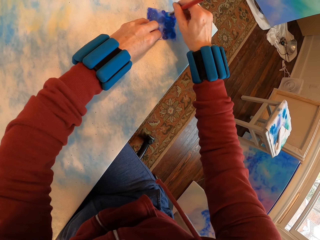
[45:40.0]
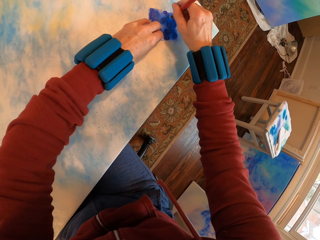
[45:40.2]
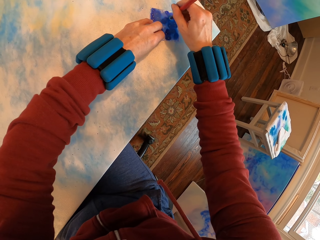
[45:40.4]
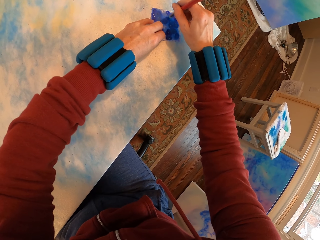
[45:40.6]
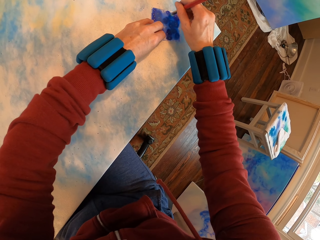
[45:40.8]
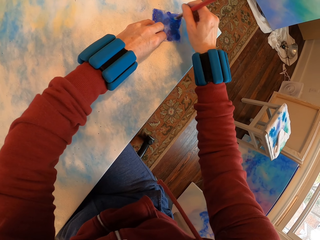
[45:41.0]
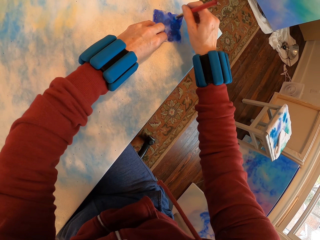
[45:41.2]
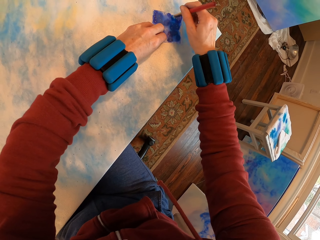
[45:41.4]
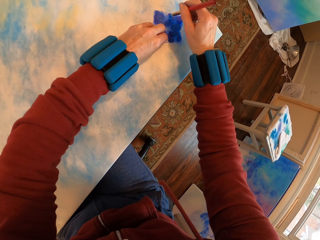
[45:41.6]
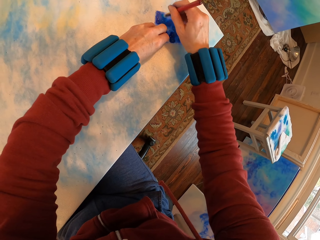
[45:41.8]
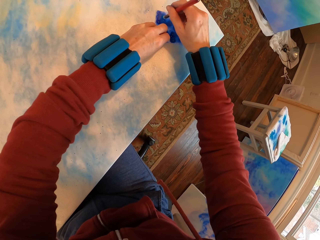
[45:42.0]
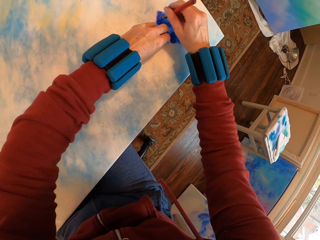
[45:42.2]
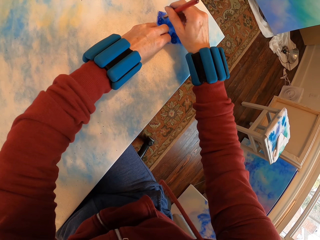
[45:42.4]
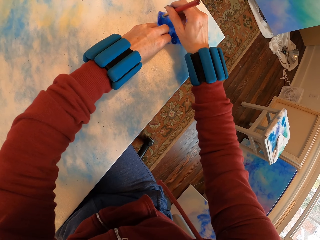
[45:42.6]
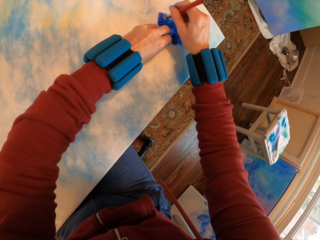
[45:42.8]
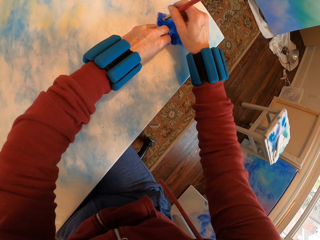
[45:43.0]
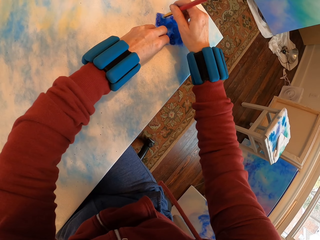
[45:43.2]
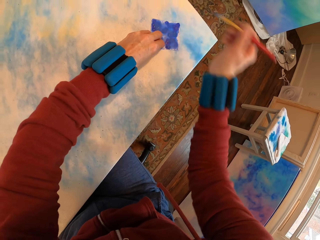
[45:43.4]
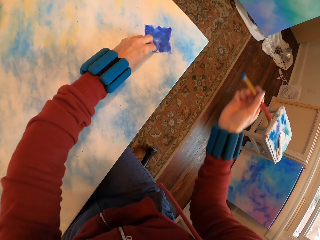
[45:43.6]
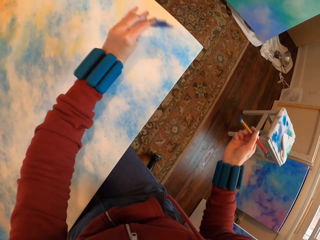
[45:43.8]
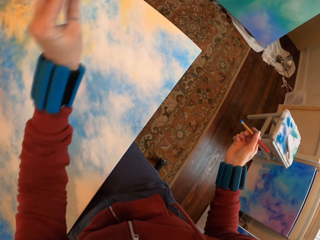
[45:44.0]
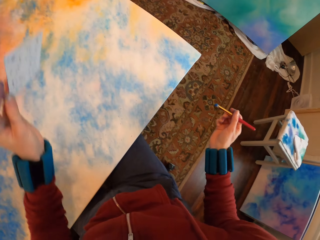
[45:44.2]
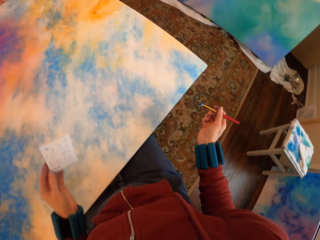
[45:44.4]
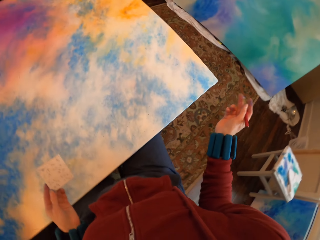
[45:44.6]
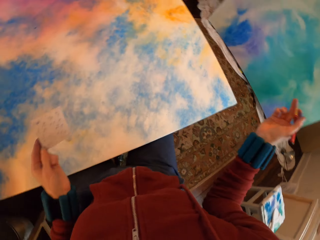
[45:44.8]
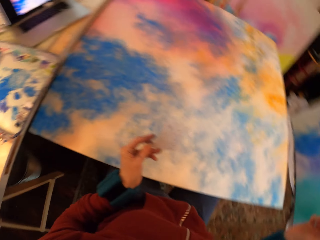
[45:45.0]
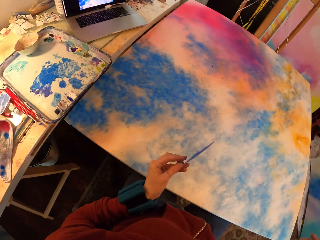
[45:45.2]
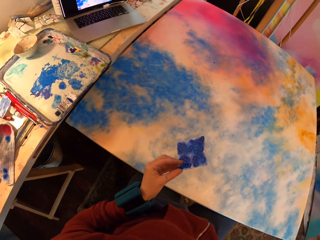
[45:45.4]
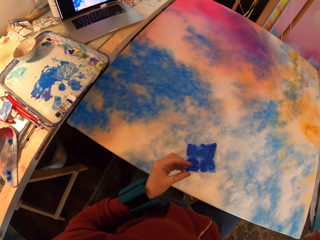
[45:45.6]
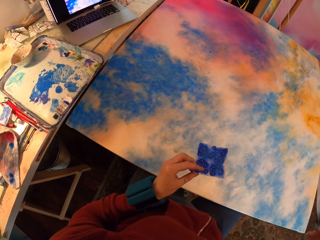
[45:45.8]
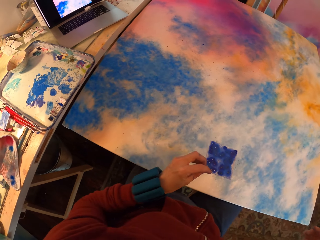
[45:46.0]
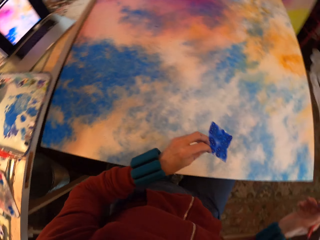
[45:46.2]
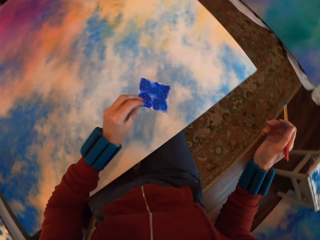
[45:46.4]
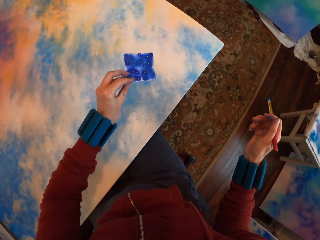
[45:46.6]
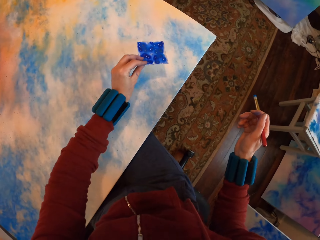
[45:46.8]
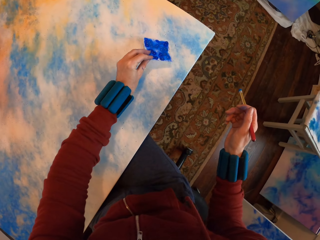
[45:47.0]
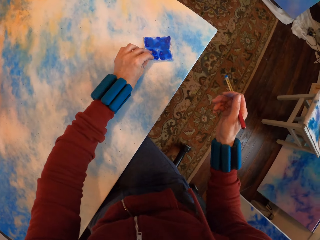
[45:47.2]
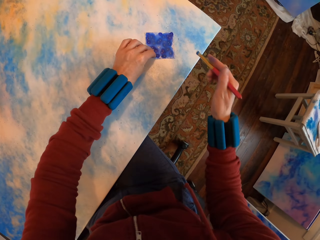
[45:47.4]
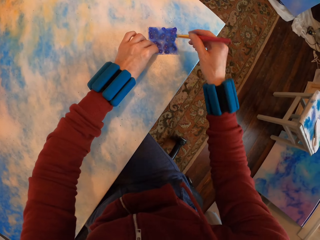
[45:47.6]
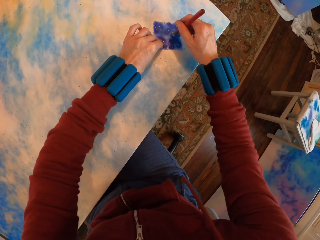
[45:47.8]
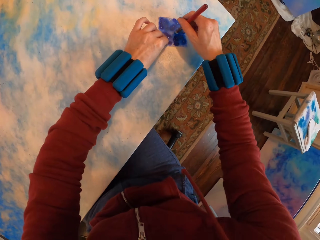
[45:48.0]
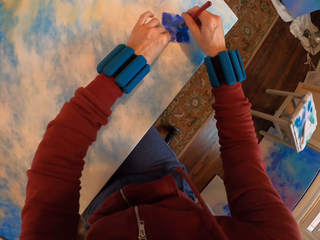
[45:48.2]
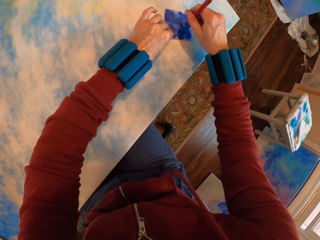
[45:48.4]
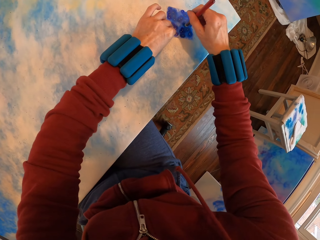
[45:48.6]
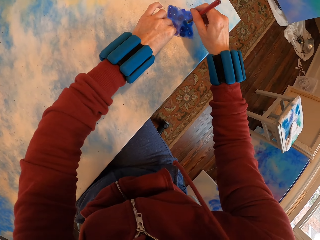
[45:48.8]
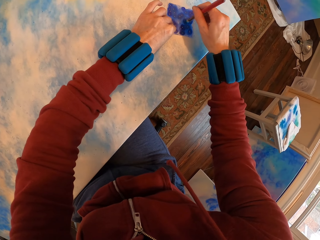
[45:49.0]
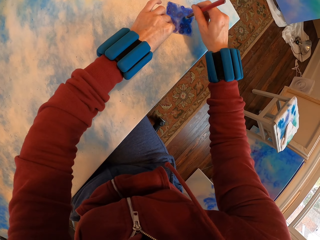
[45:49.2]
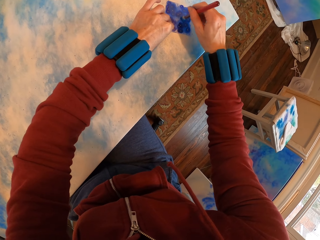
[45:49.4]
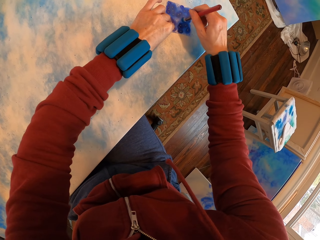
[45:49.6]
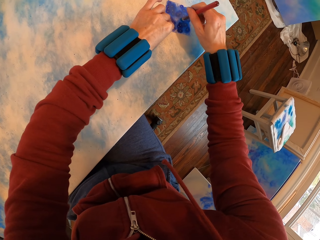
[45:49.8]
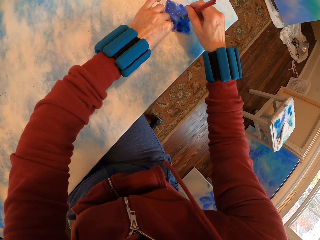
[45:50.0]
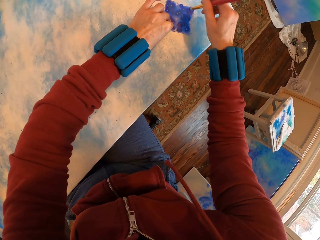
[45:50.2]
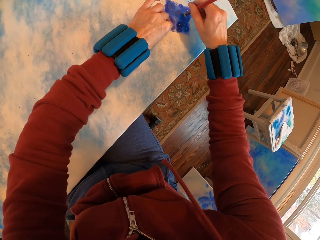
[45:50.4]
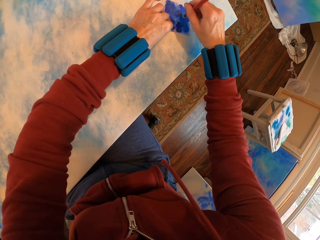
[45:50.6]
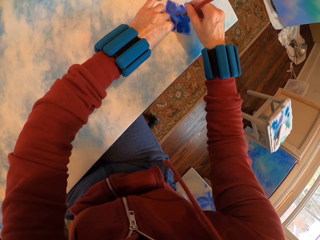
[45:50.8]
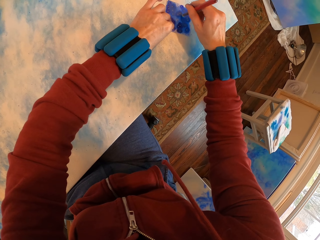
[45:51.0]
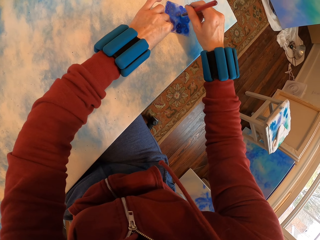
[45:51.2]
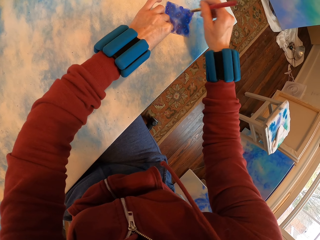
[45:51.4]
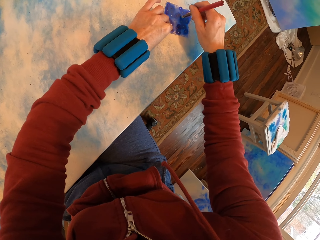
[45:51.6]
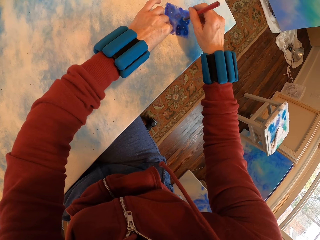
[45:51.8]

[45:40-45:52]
The camera wearer lifts the paper. They place the paper on the canvas. They paint the canvas.

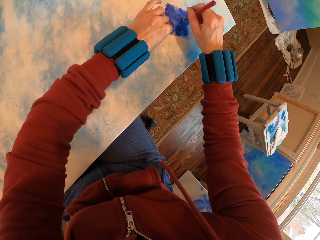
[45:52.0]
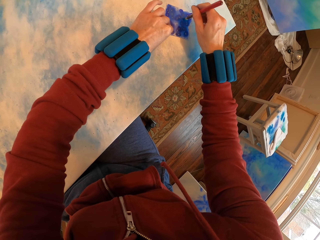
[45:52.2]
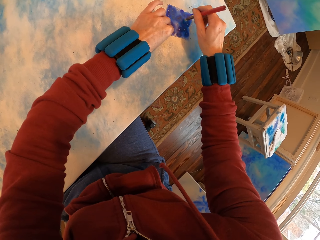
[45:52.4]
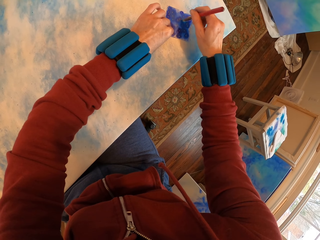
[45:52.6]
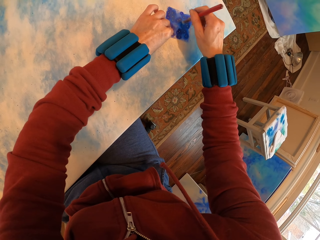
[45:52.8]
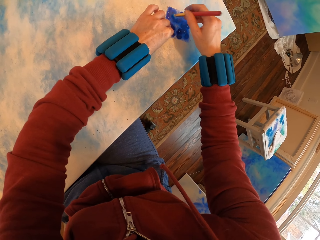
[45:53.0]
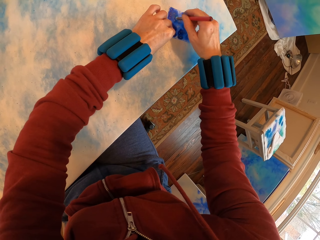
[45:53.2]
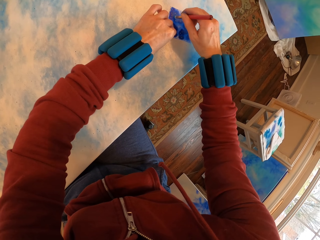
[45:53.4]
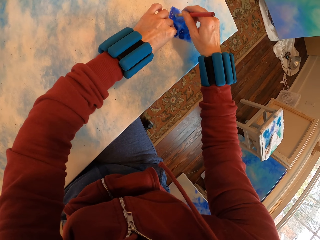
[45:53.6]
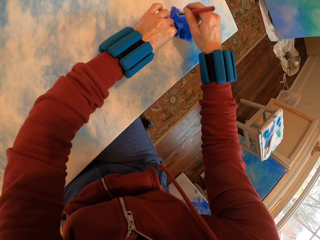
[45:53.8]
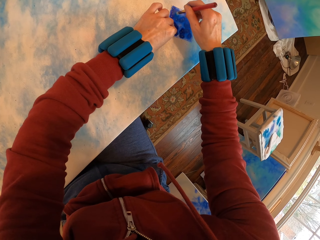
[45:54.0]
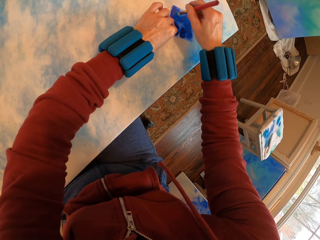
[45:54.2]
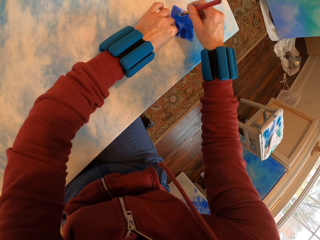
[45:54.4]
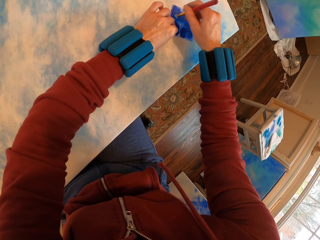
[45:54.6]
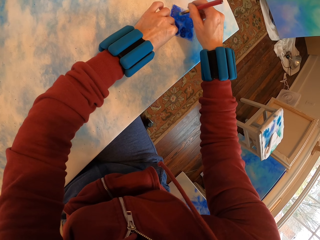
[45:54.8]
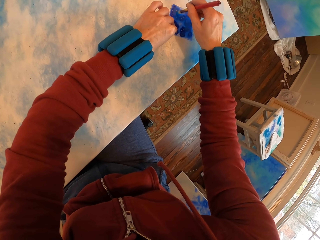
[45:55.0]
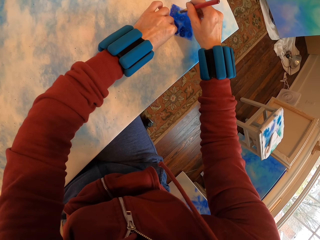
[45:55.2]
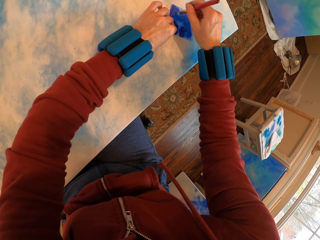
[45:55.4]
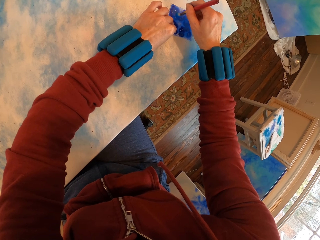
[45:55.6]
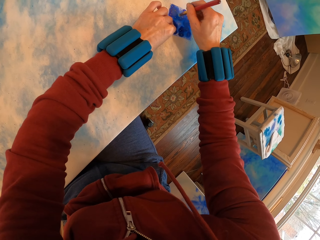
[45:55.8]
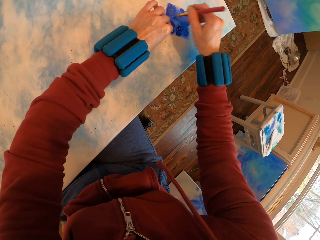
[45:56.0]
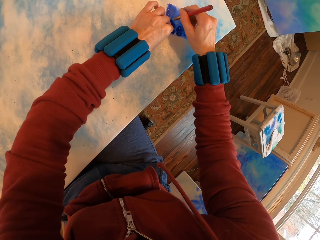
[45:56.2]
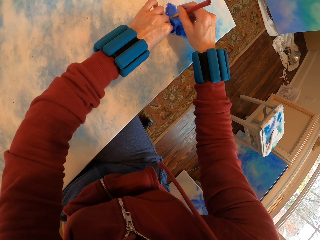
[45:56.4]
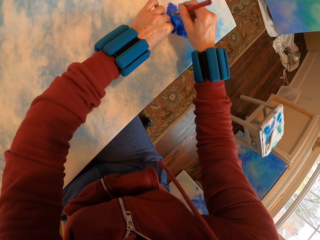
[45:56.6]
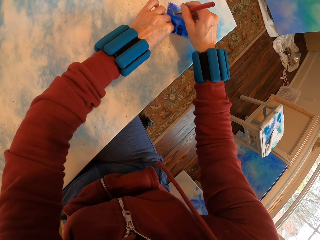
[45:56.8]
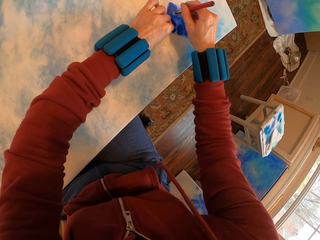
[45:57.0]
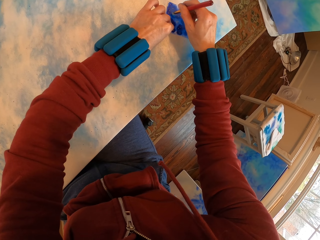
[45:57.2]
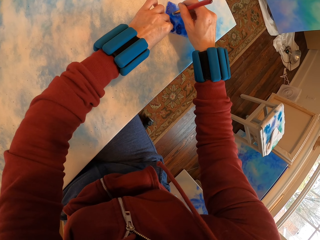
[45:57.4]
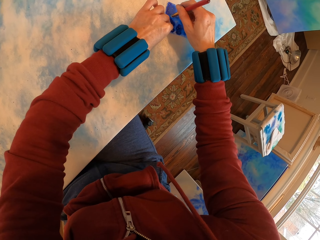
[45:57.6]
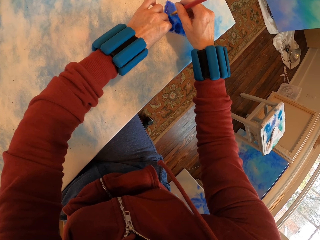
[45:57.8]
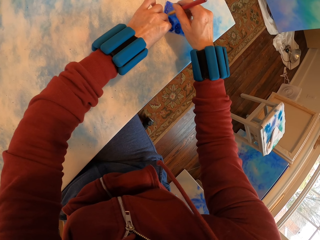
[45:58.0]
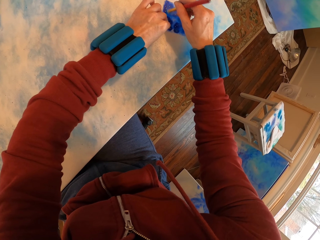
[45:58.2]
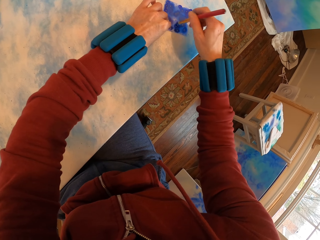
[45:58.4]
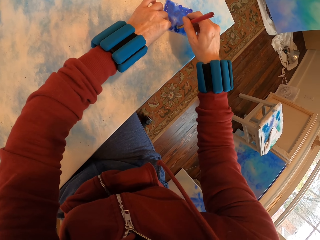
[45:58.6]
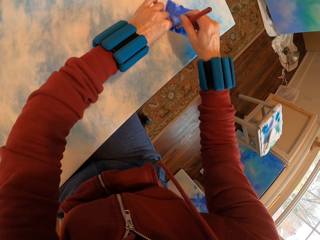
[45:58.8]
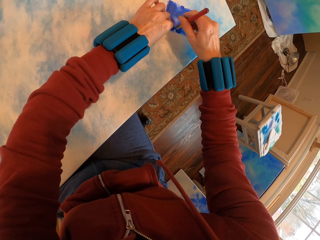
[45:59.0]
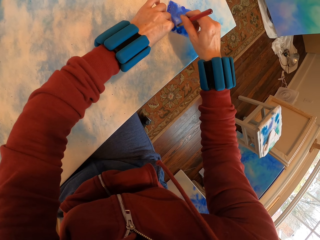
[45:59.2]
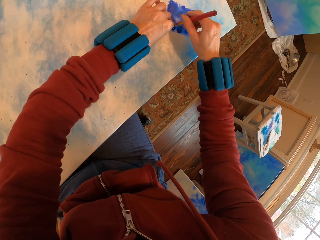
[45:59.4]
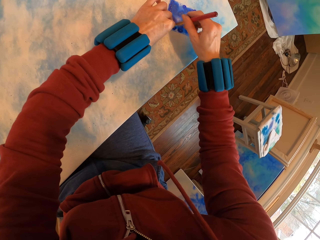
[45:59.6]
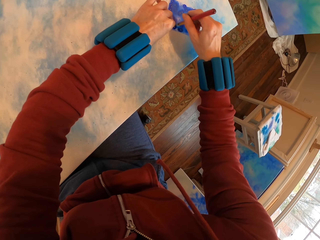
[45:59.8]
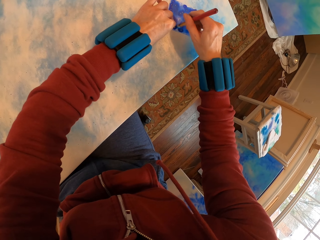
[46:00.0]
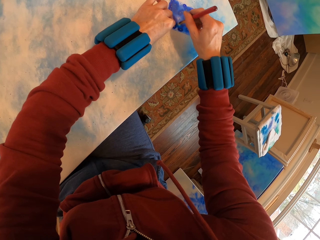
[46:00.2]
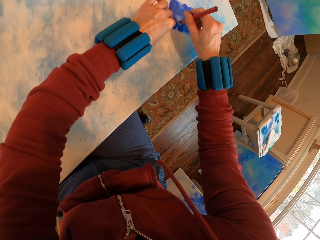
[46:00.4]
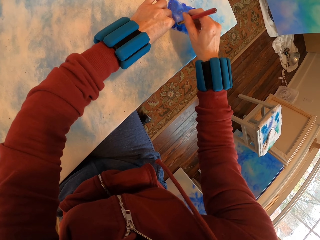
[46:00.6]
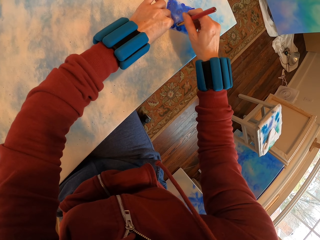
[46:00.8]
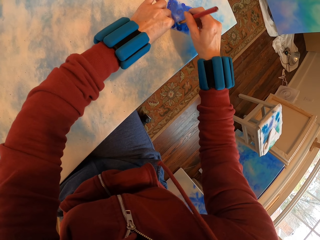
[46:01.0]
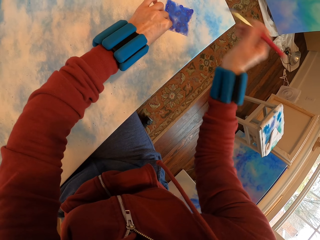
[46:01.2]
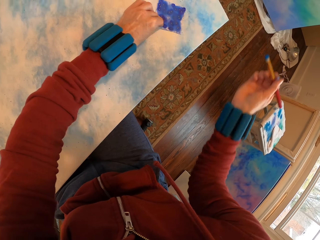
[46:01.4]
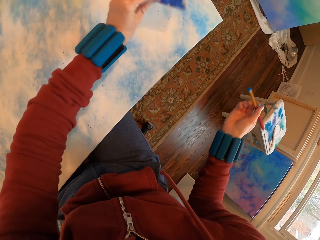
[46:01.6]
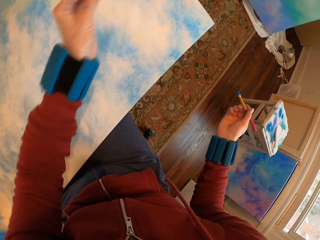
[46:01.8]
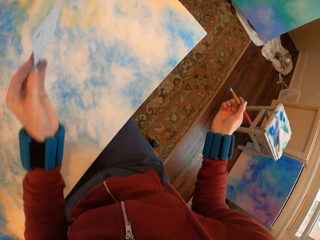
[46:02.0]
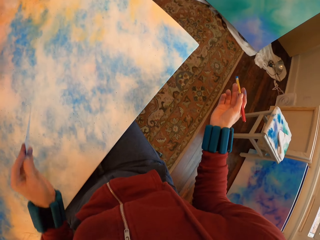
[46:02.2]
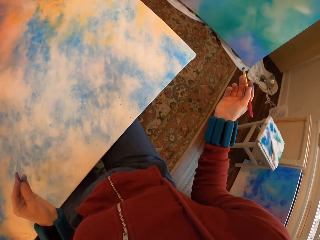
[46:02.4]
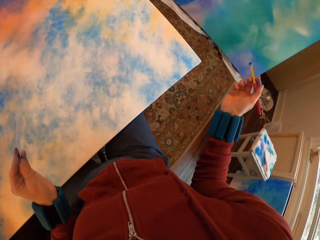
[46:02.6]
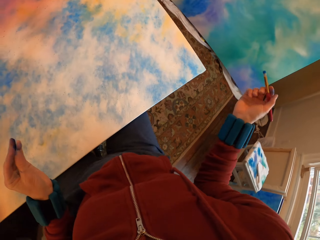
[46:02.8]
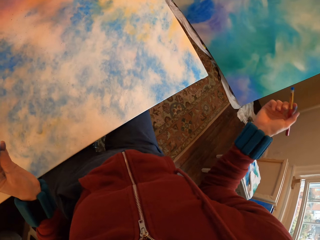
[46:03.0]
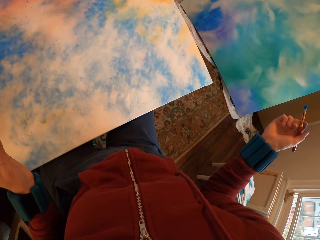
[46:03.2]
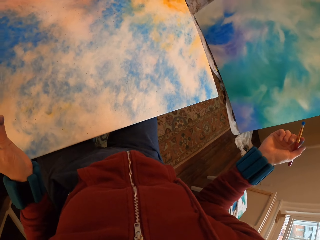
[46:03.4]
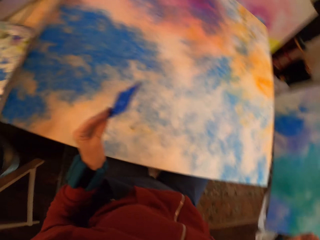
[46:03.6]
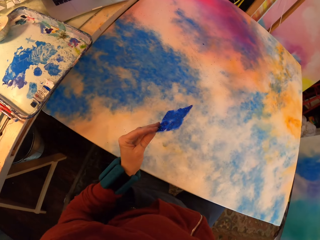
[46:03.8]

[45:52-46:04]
The camera wearer lifts the paper.
